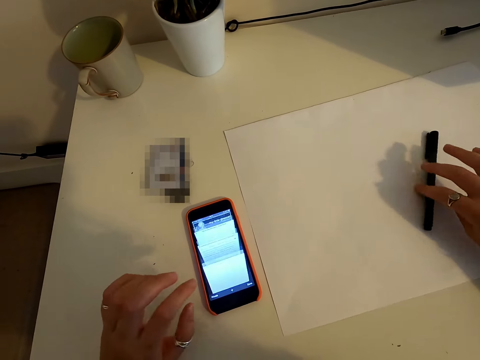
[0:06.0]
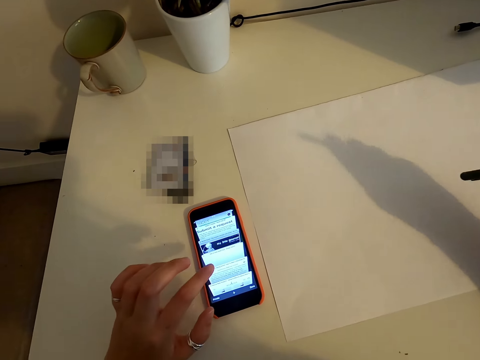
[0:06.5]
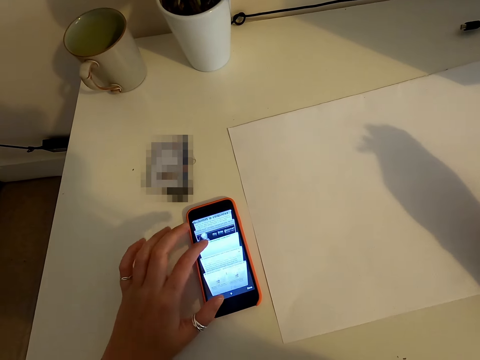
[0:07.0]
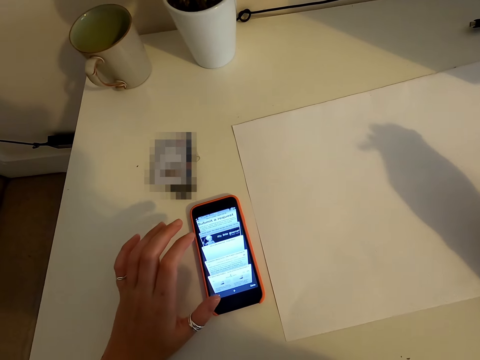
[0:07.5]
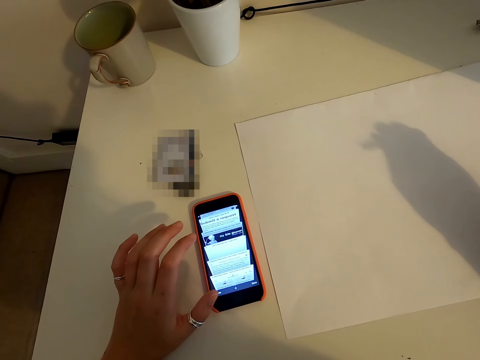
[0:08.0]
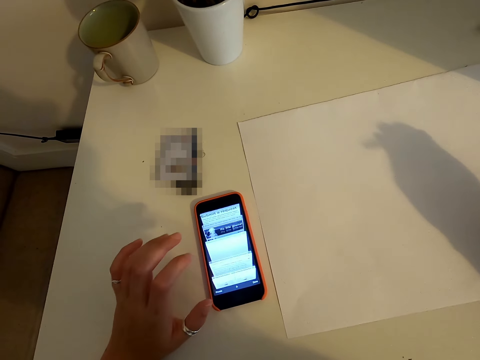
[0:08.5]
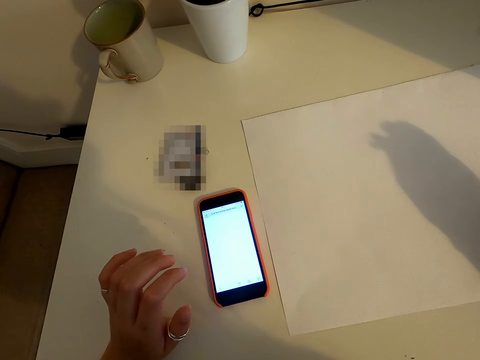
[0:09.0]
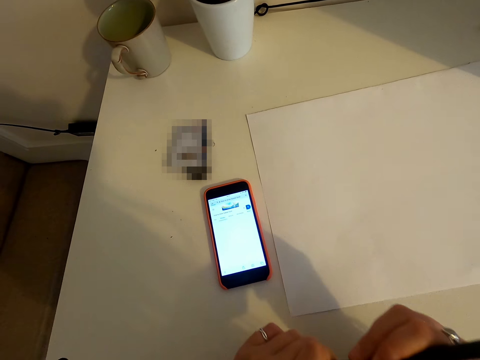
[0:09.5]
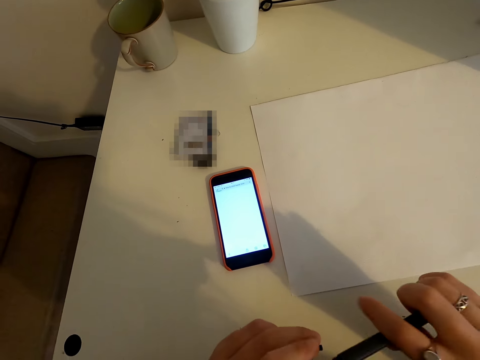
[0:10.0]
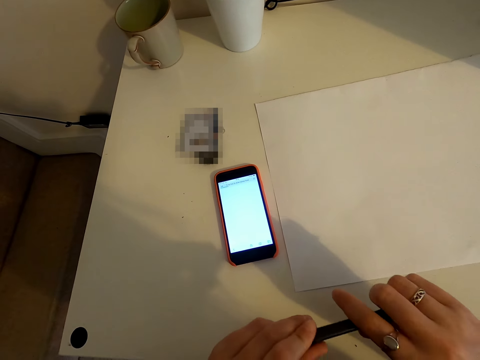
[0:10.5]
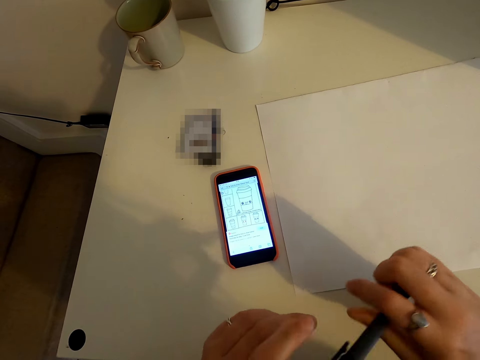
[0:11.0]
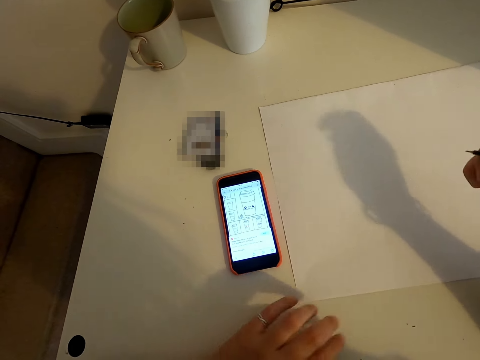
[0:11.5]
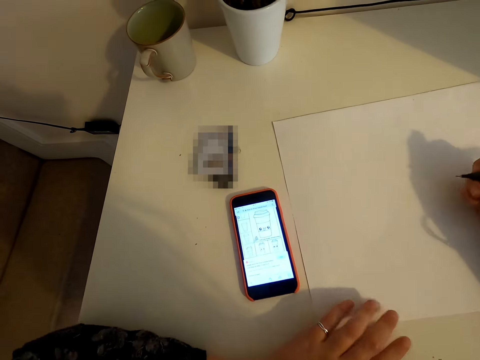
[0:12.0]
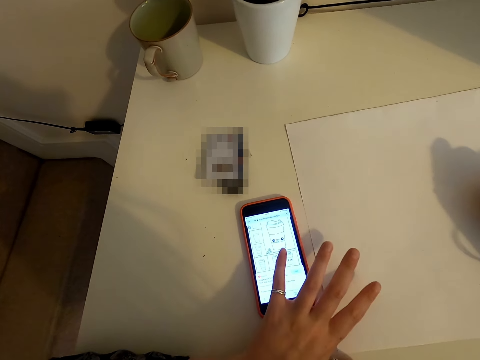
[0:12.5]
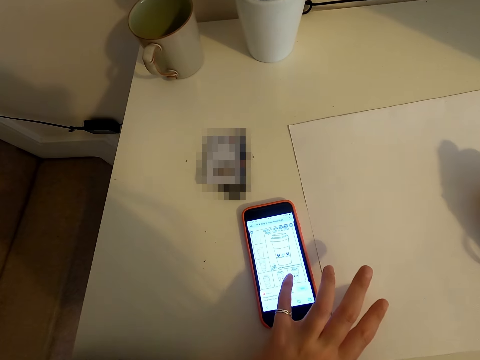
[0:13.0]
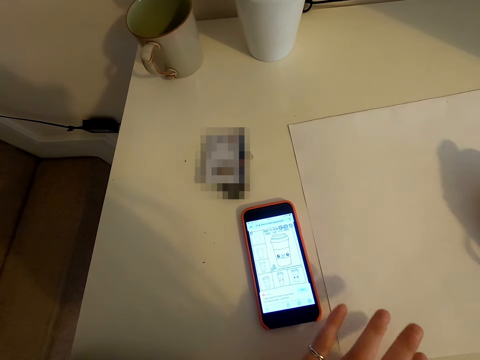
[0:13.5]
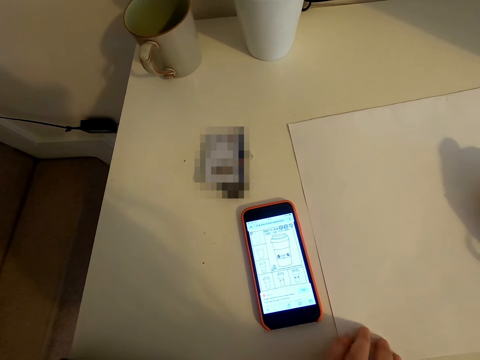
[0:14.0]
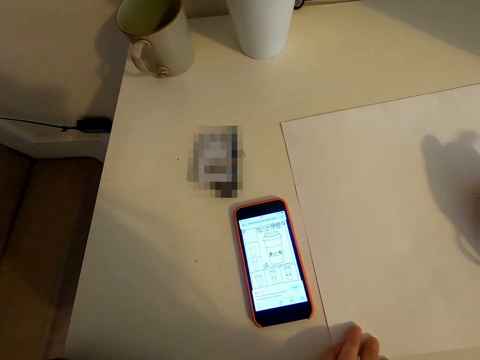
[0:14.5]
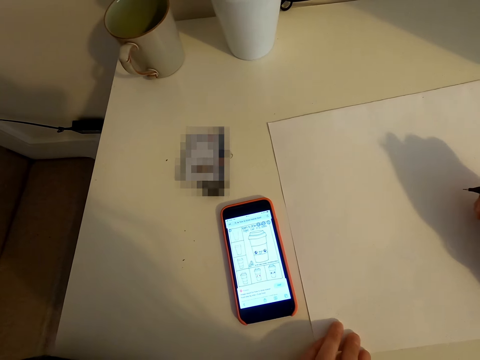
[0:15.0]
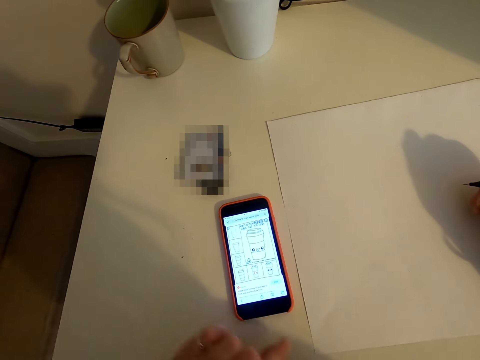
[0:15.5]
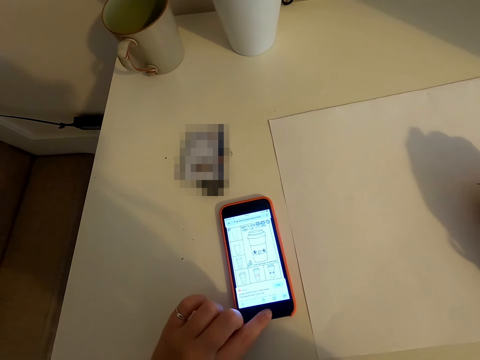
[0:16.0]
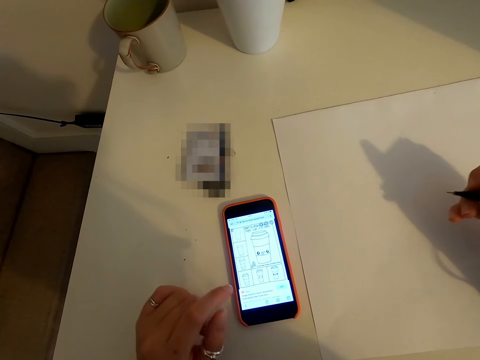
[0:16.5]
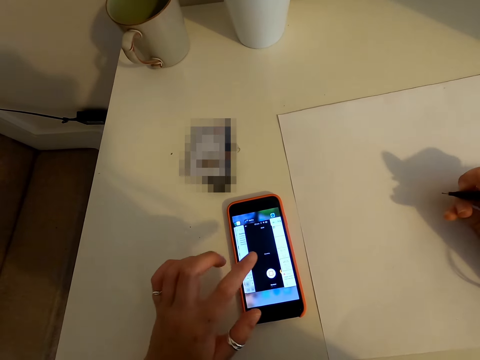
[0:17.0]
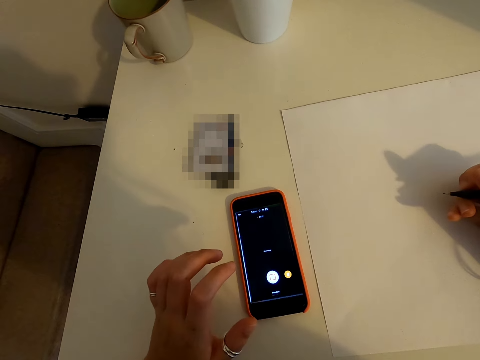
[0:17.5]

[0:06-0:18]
The camera wearer scrolls the phone. They pick up a pen from the table. They open the pen cover. They scroll the phone.

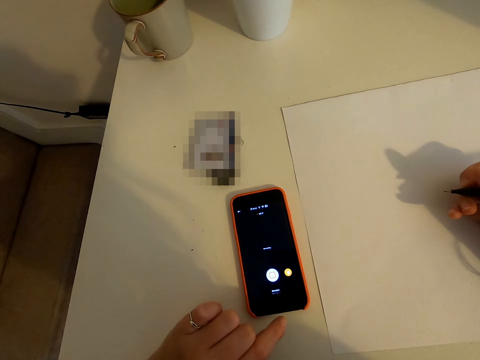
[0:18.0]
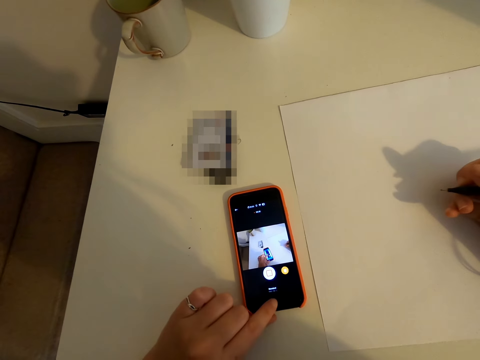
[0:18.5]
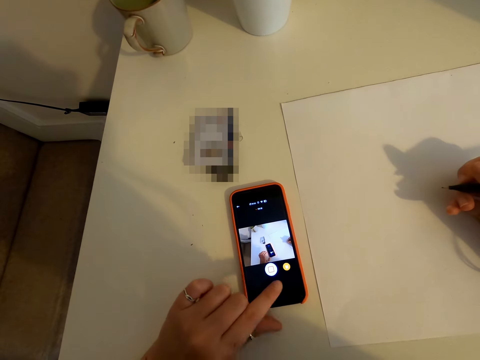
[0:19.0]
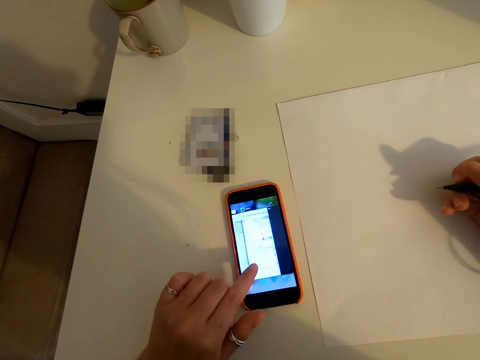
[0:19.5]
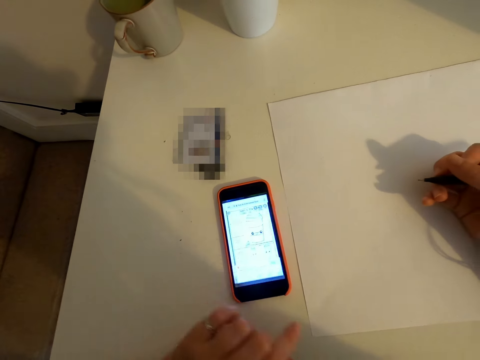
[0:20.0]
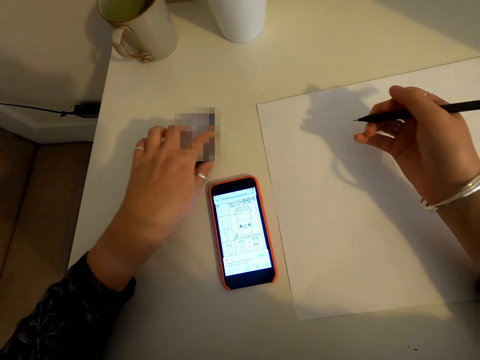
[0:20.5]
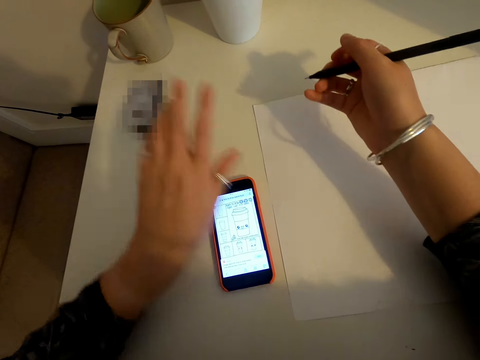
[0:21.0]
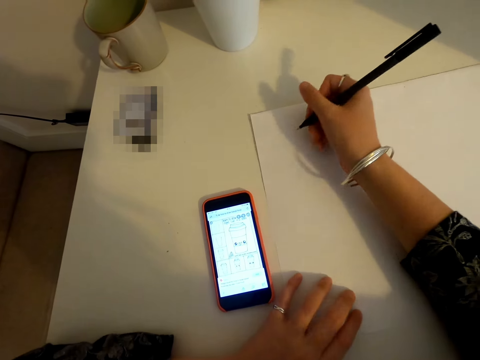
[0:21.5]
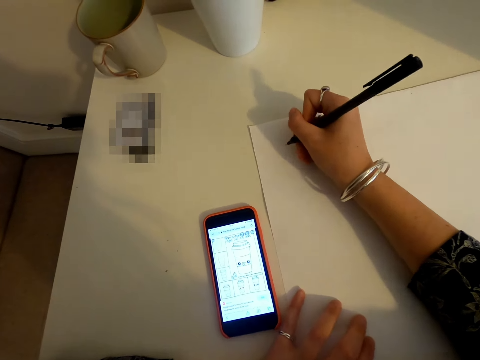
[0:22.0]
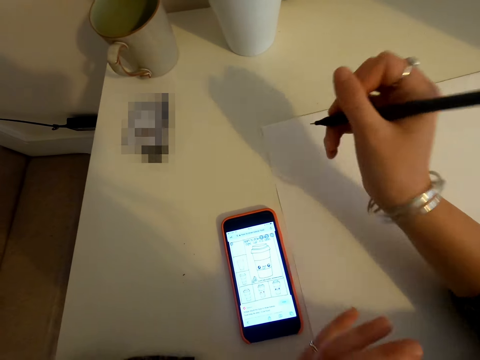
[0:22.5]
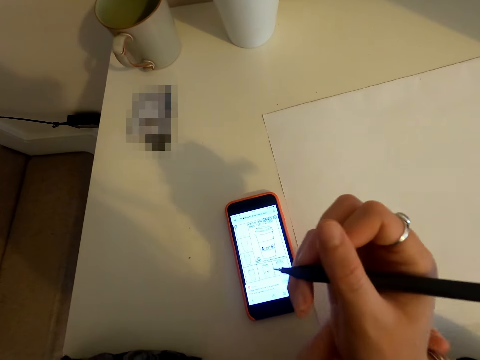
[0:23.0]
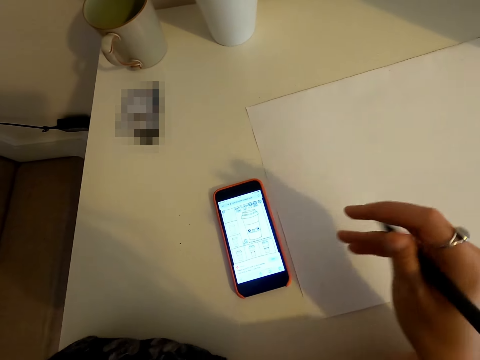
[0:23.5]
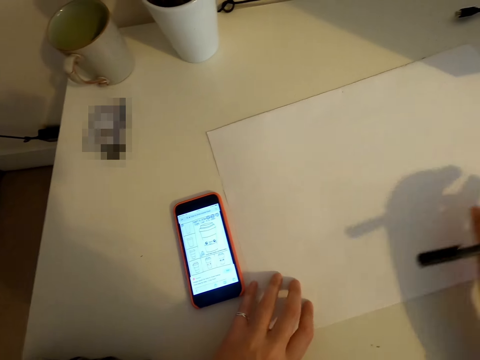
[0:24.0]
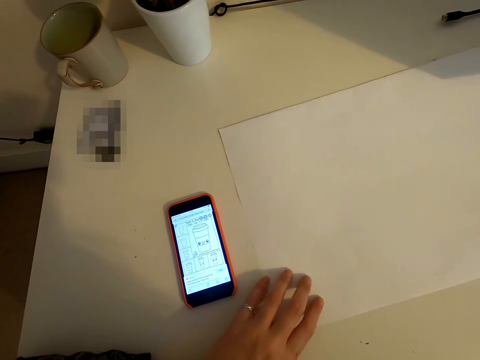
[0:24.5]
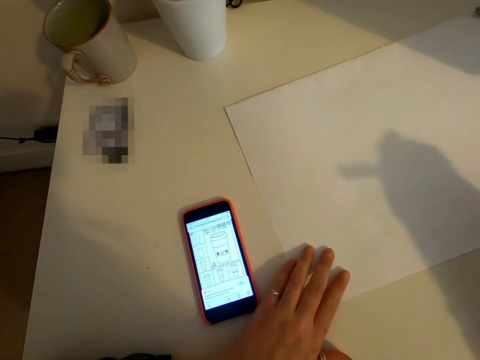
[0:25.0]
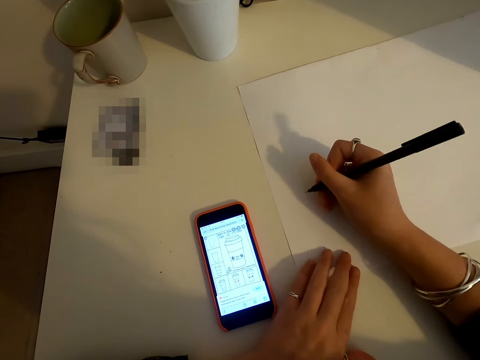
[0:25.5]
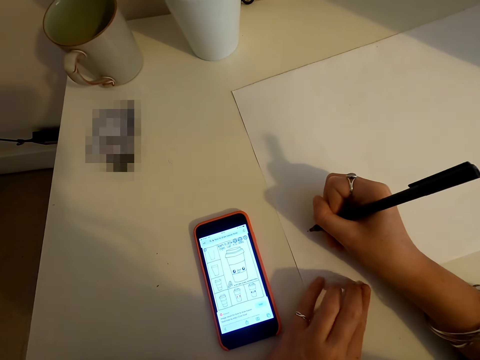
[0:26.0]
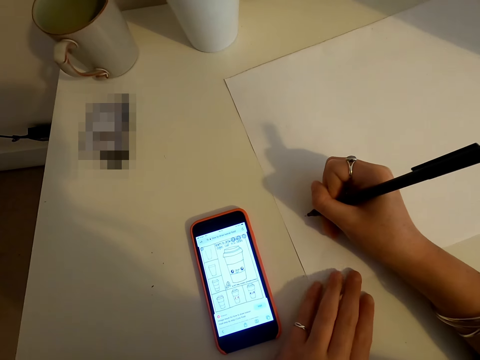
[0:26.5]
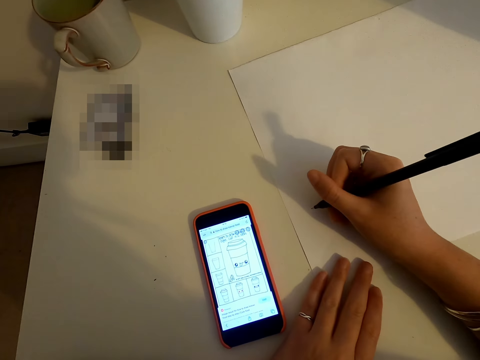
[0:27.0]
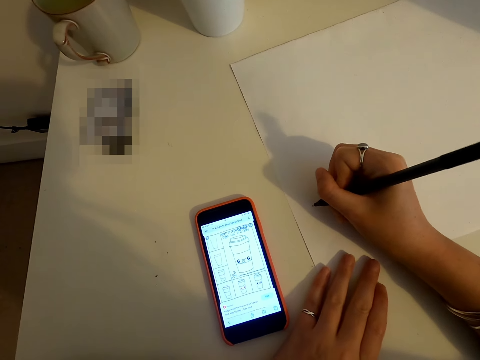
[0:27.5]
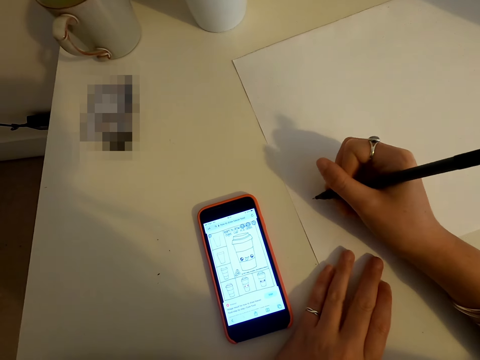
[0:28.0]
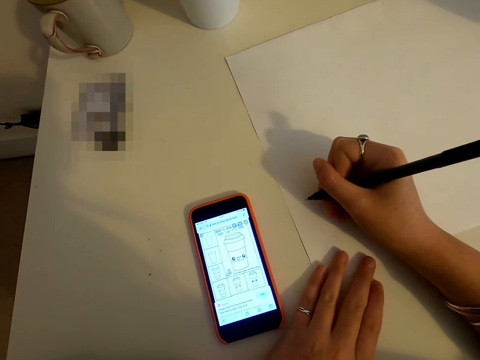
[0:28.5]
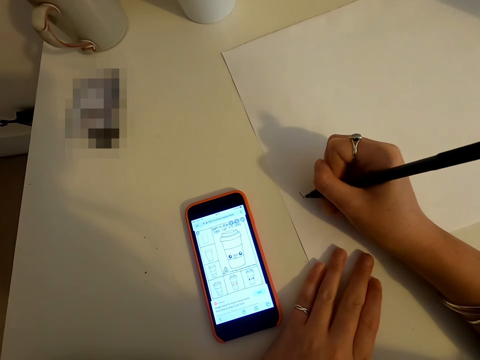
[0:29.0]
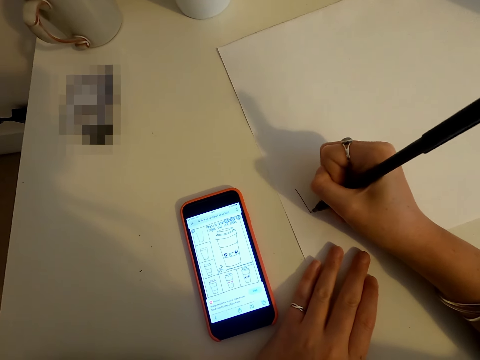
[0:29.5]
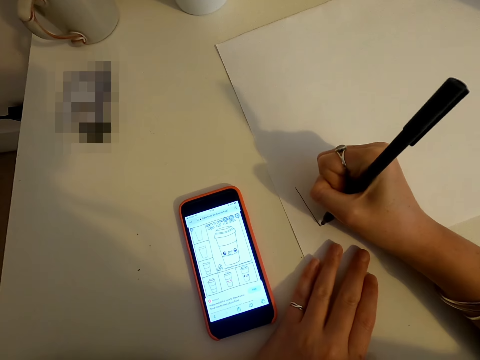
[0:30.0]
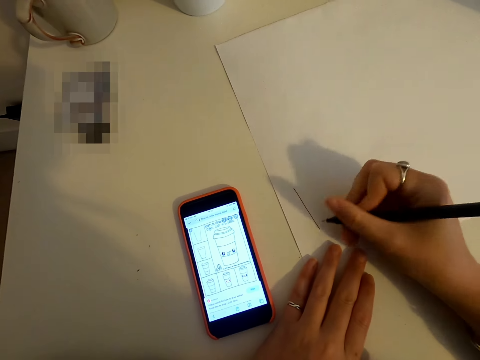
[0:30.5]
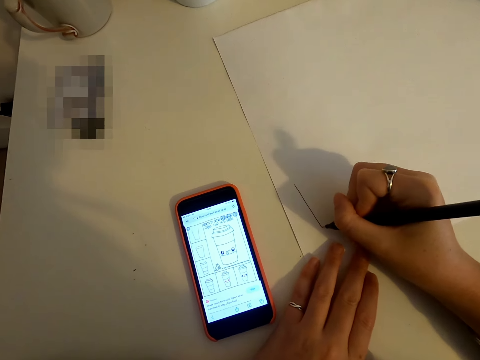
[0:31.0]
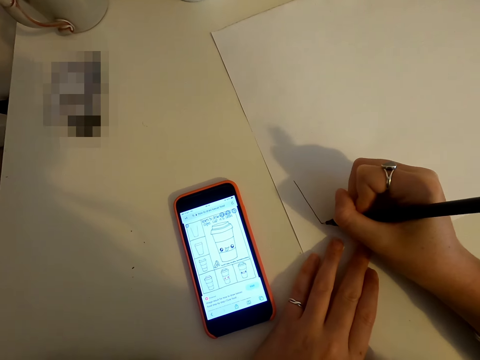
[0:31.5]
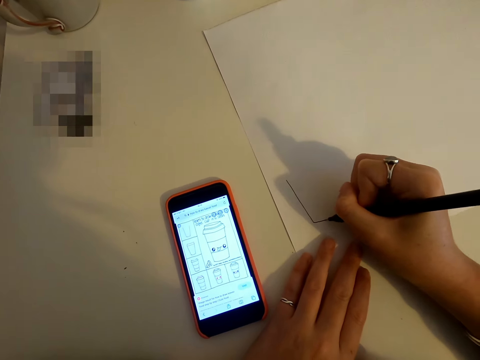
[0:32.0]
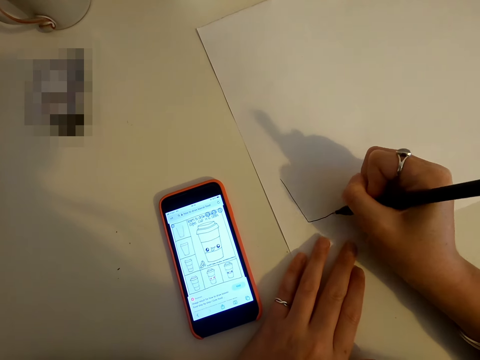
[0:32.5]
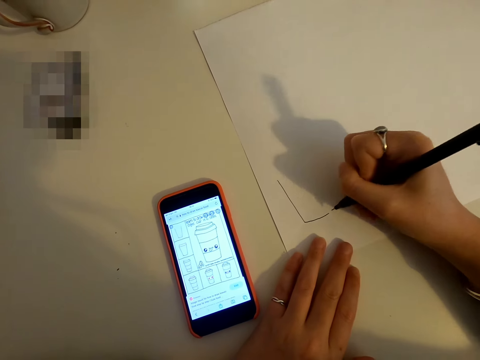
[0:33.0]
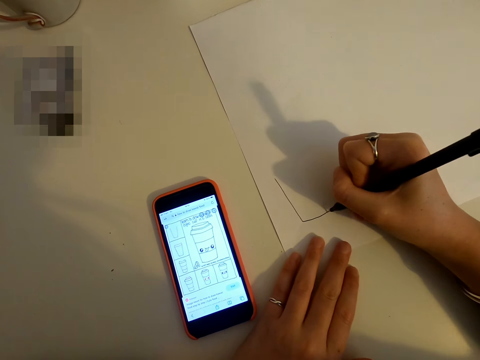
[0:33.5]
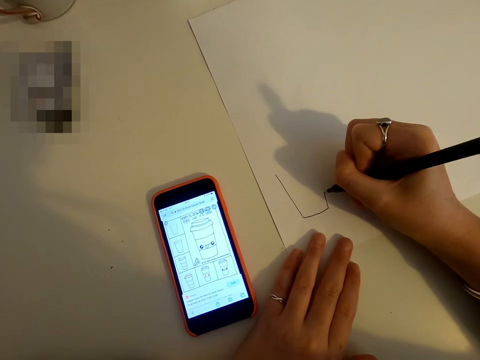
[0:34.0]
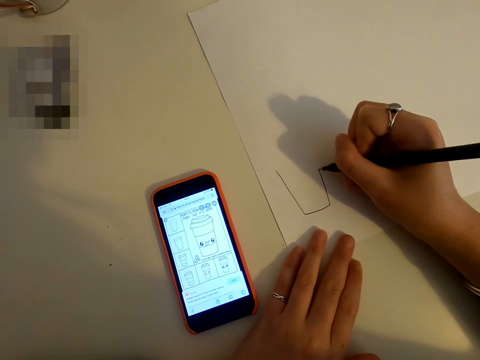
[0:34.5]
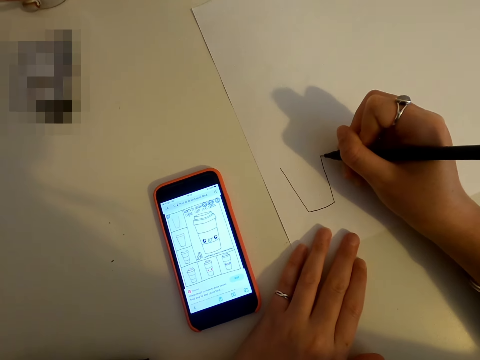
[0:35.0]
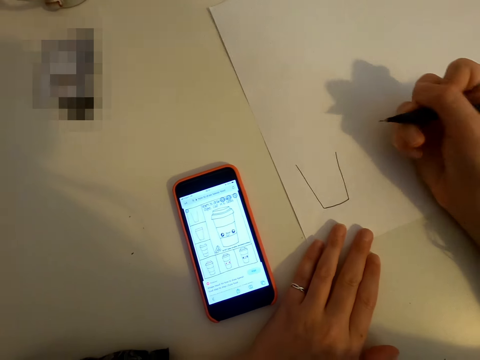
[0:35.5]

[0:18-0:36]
The camera wearer pushes an object aside on the table. They draw on a piece of paper.
